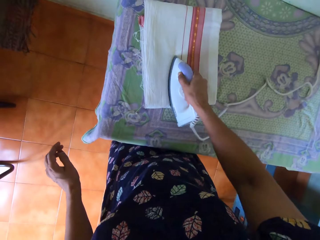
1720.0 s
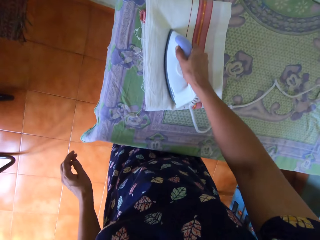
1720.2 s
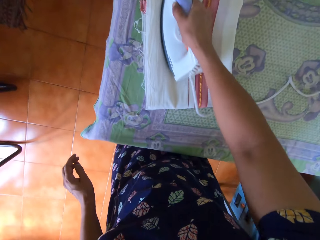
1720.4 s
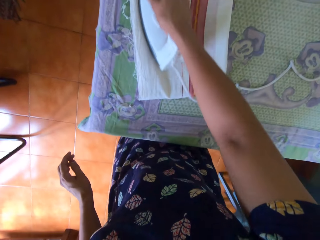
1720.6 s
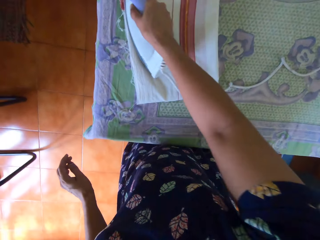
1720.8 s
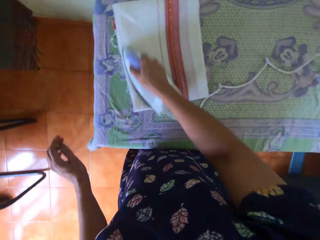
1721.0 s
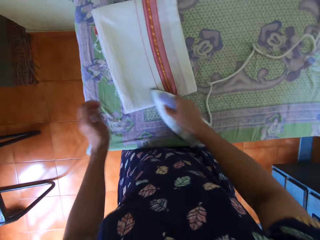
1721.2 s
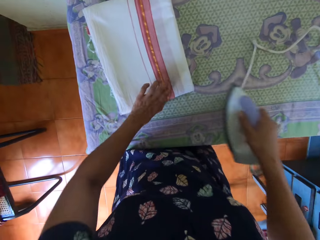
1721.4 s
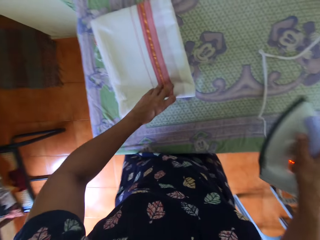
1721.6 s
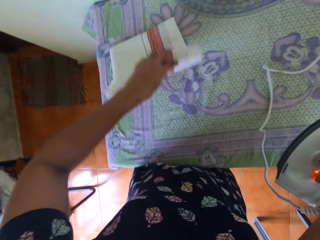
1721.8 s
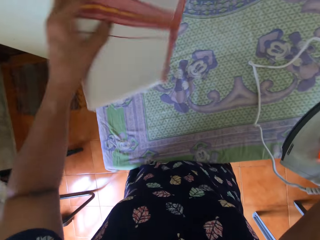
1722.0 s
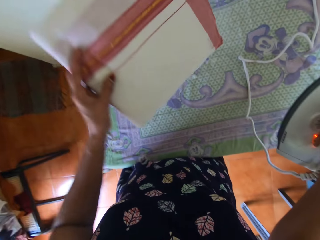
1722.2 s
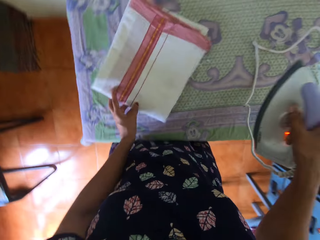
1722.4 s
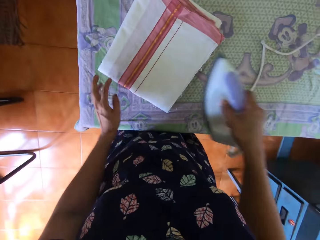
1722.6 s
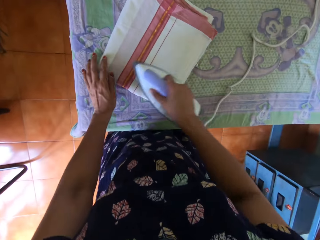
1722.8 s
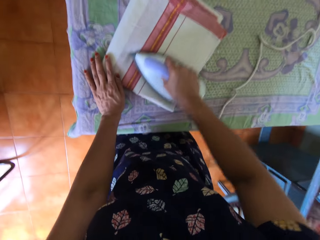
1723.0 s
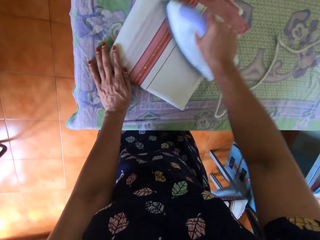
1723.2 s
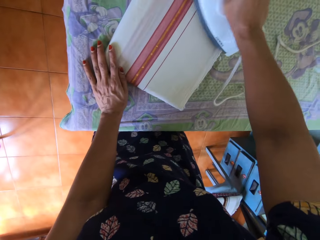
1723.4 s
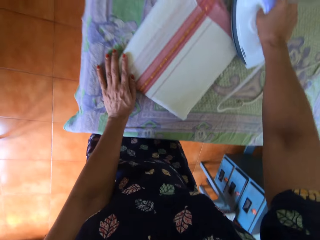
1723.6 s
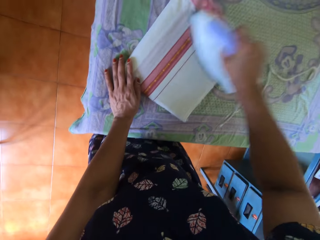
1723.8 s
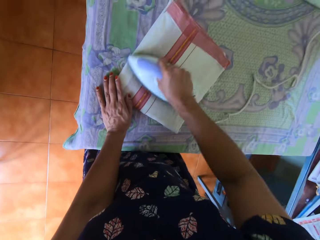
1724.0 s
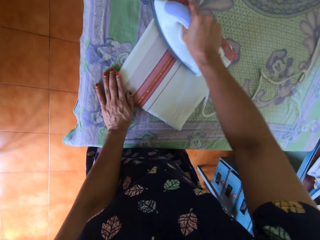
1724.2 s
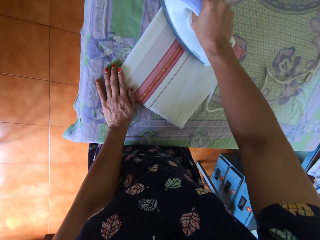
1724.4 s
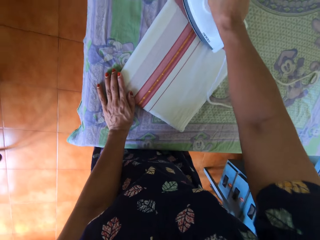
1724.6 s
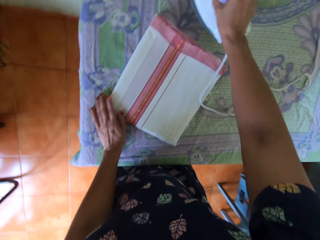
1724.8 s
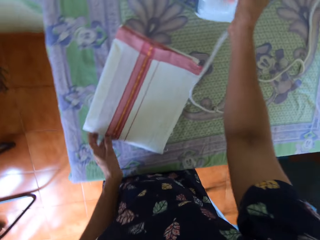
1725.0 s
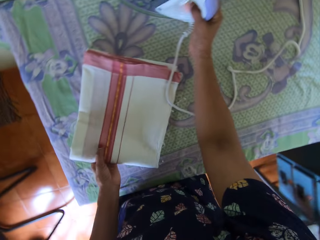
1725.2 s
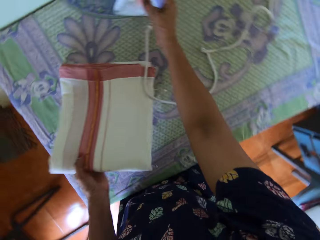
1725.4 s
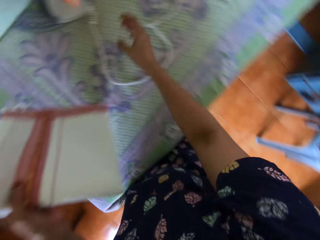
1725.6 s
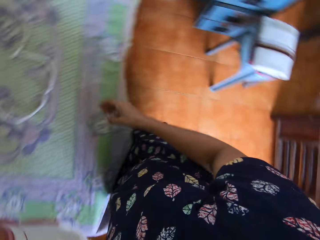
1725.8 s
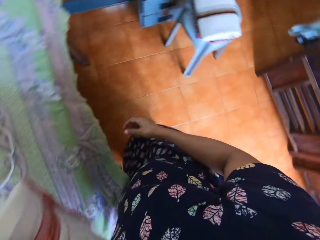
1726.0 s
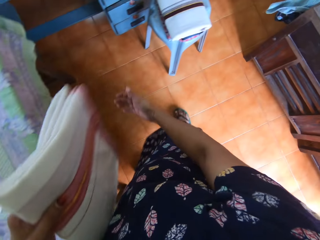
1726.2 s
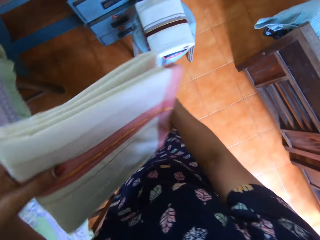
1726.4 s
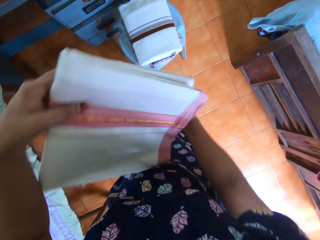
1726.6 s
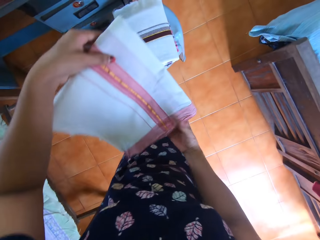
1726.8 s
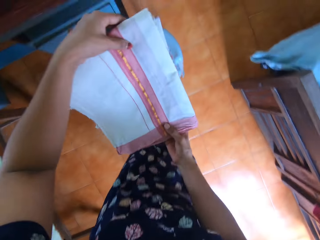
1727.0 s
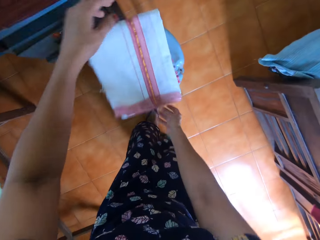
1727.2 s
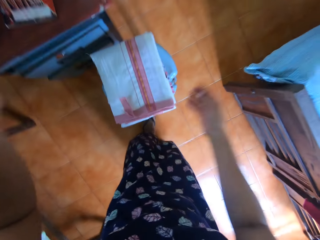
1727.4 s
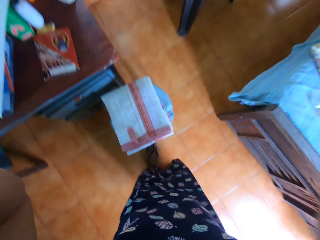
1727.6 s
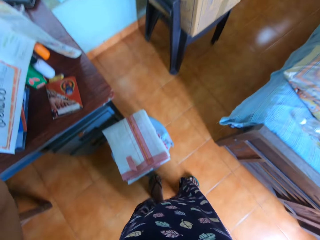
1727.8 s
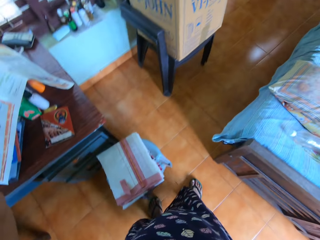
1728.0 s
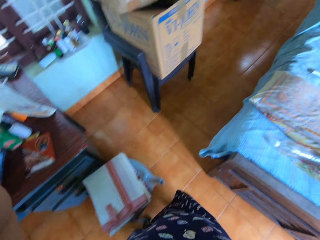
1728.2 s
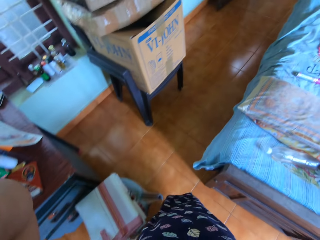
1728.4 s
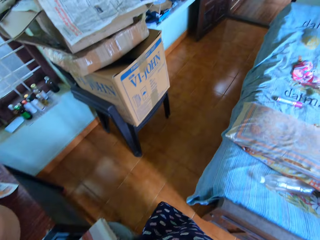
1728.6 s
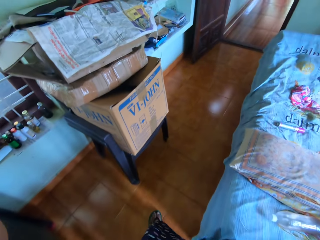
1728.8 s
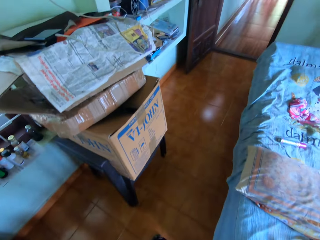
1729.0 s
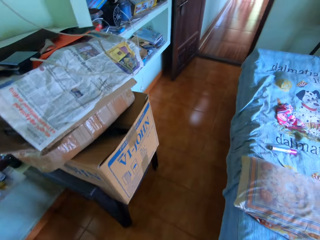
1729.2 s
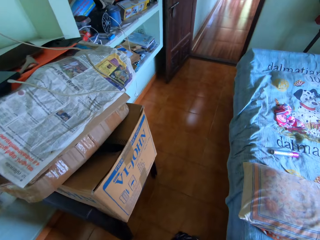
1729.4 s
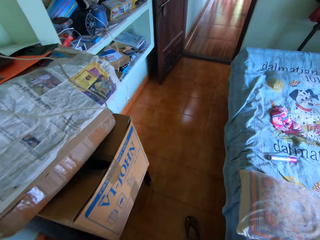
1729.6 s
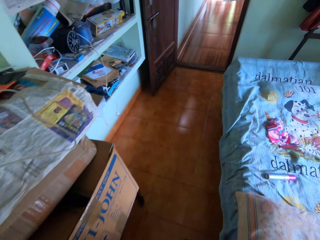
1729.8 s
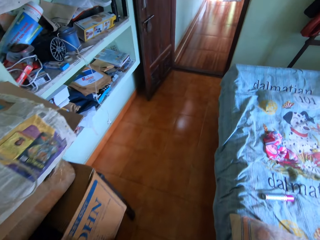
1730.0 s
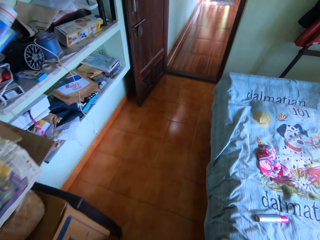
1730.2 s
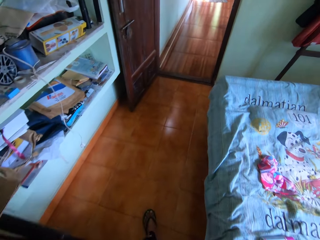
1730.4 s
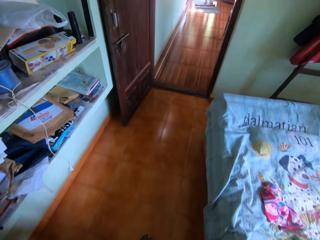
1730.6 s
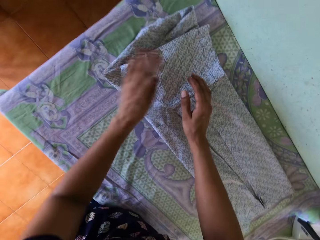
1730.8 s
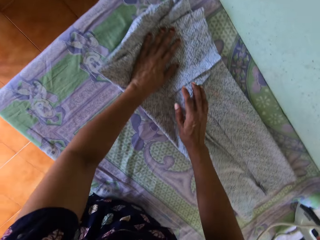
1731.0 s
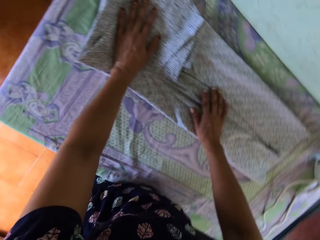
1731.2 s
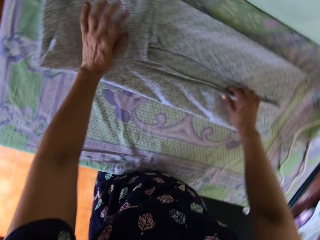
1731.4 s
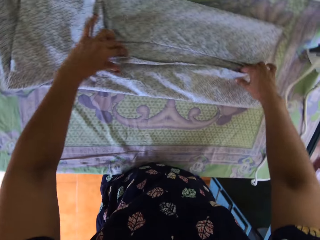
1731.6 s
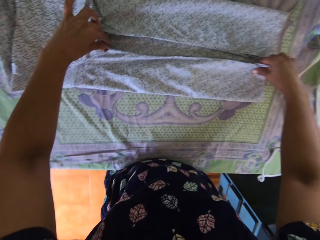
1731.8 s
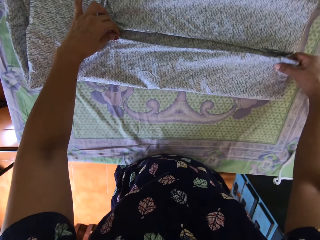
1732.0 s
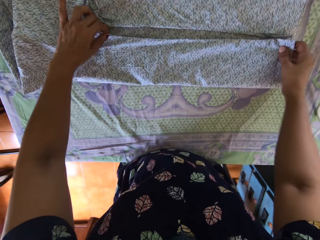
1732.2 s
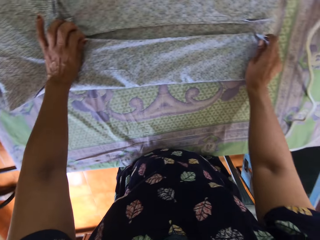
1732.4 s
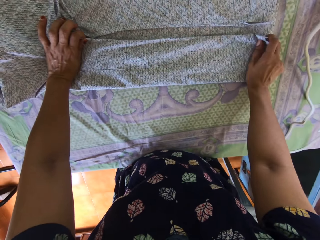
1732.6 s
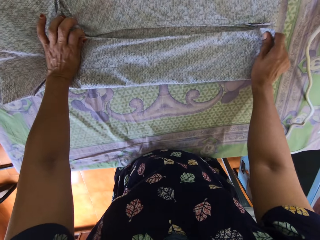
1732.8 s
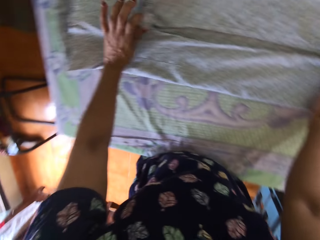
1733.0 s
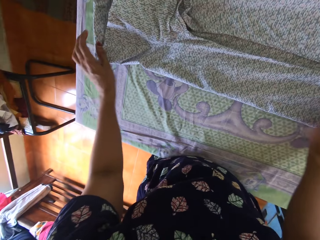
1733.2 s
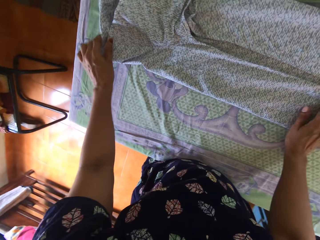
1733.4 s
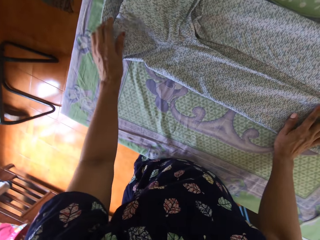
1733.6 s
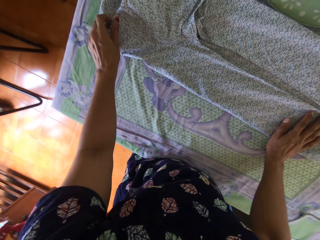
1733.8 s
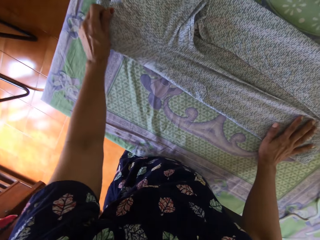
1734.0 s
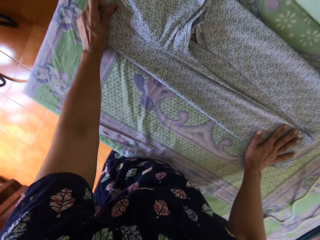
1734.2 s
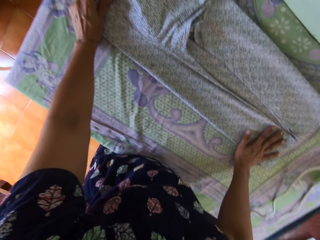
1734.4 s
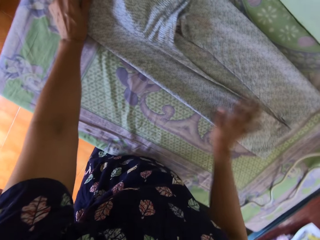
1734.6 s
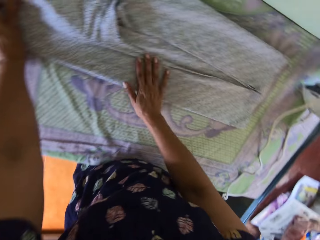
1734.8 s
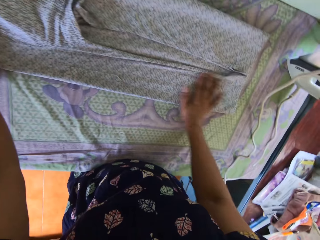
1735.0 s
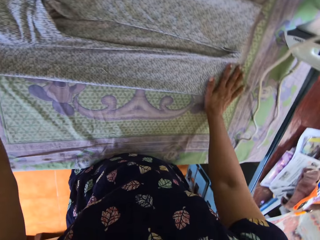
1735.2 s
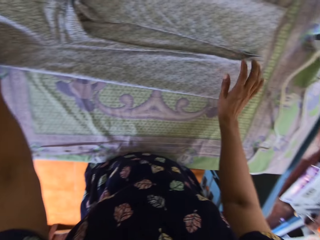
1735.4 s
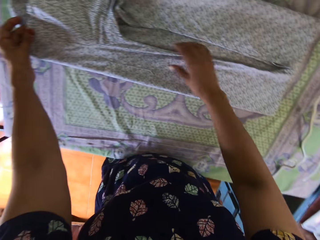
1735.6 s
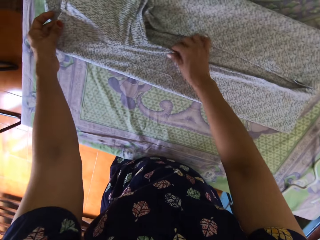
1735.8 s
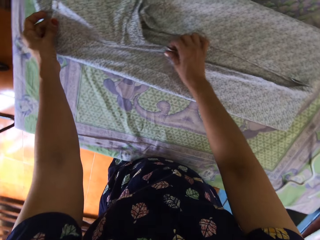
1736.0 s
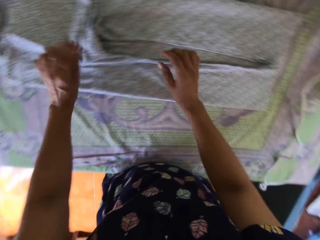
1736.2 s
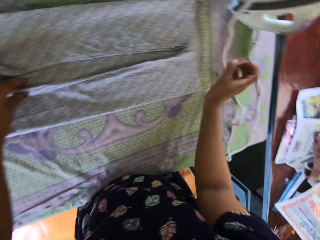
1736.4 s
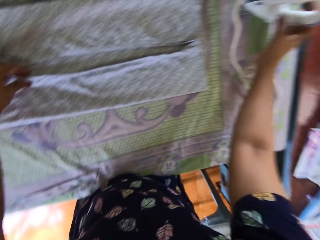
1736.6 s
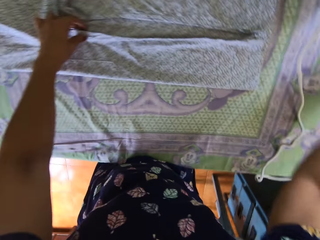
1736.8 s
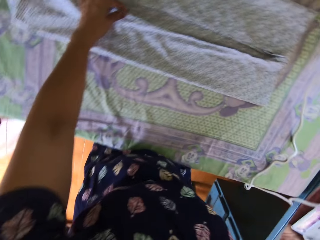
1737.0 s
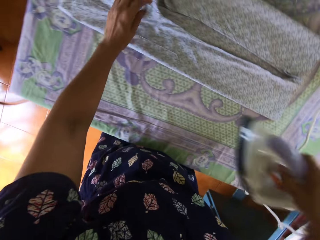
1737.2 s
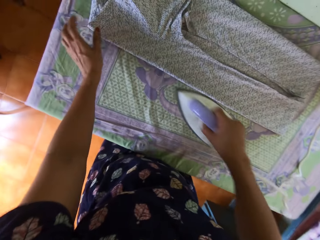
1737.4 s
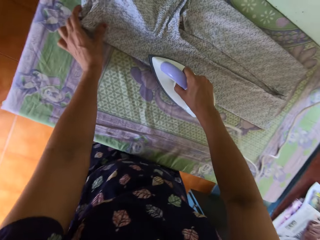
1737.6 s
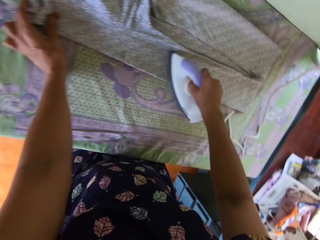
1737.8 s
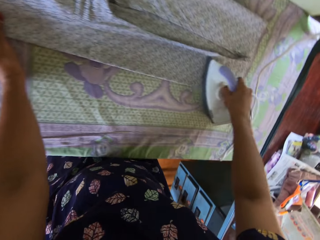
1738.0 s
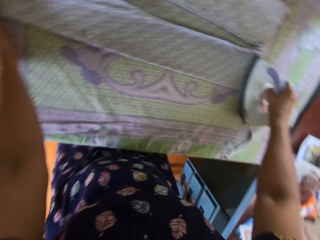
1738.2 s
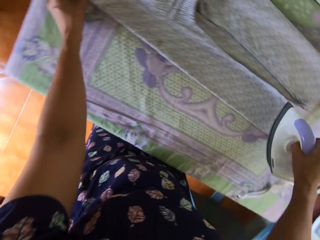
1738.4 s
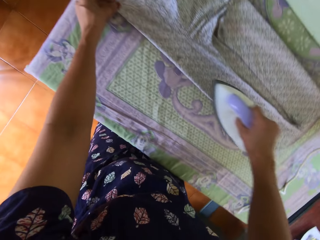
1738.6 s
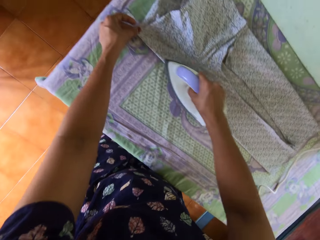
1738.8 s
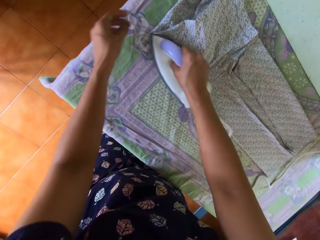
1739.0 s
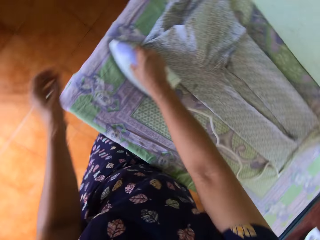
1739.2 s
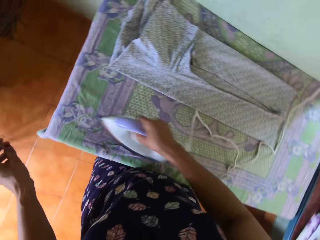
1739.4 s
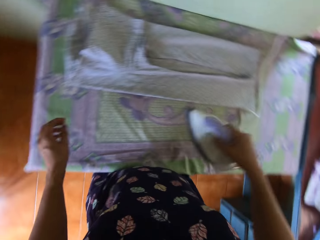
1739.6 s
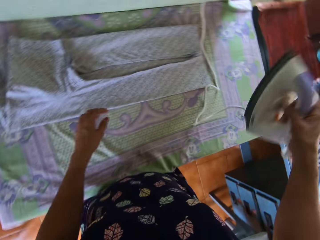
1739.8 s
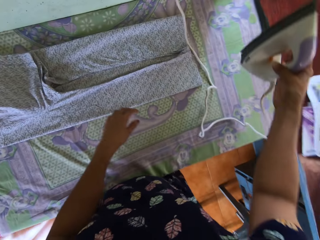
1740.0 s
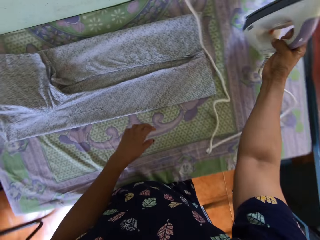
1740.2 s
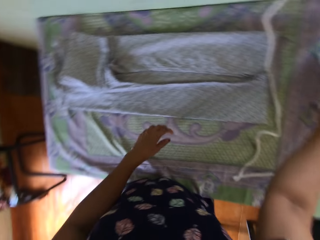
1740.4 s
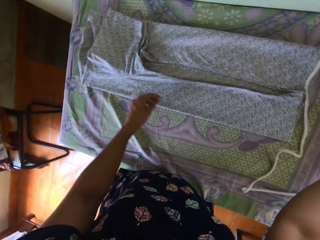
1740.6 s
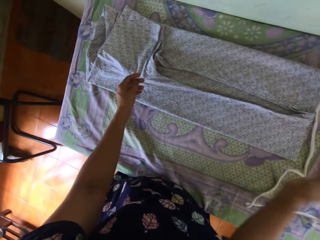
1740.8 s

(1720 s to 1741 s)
The camera wearer turns over the bedsheet with her left hand on the first table. She irons the bedsheet with the iron in her right hand on the first table. She lifts the bedsheet from the first table with her left hand. She puts the iron on the table. She holds the cloth. She places the bedsheet on a stack of clothes on a plastic stool with both hands. She adjusts a head gear on her head with both of her hands. She lifts the hand. She walks beside the bed. She folds a shirt on the first table with both of her hands. She straightens the shirt with hands. She lifts the iron from the first table with her right hand. She irons the shirt with the iron in her right hand on the first table. She places the iron on the first table with her right hand.
